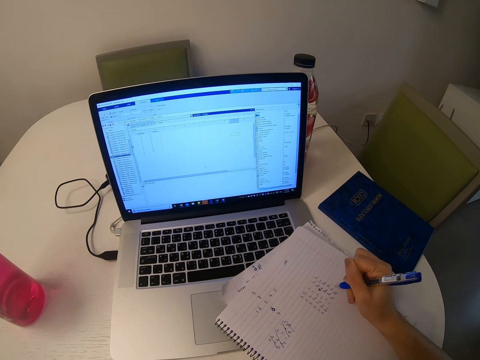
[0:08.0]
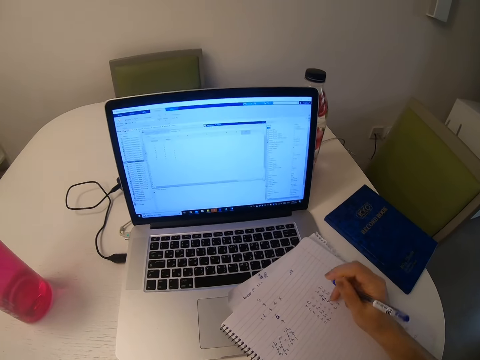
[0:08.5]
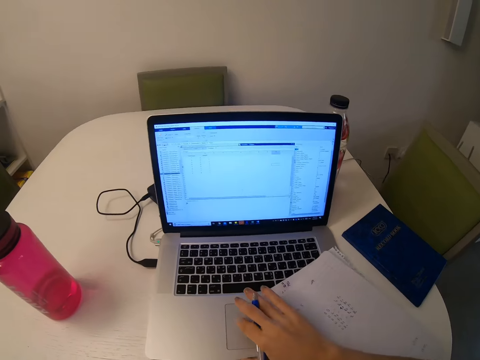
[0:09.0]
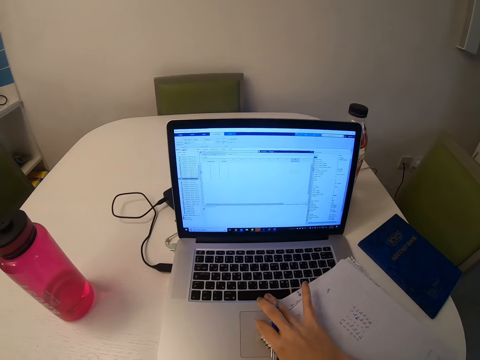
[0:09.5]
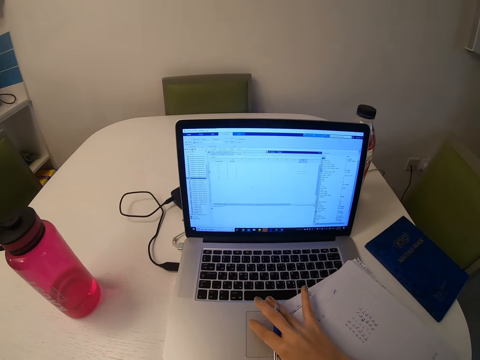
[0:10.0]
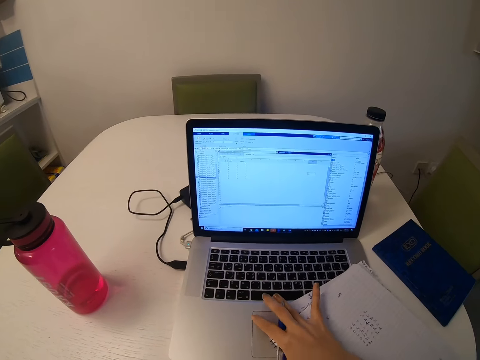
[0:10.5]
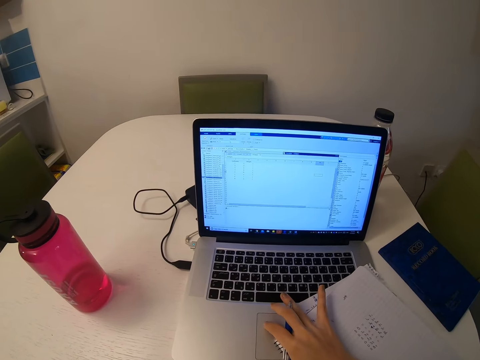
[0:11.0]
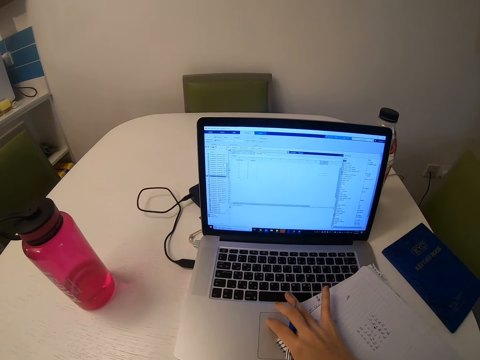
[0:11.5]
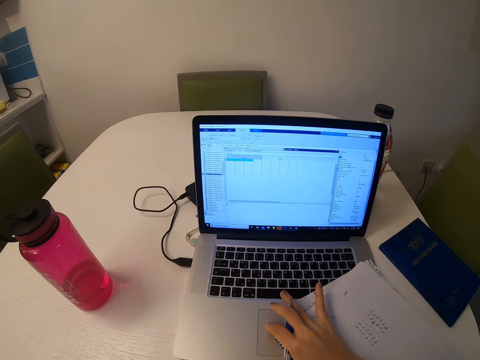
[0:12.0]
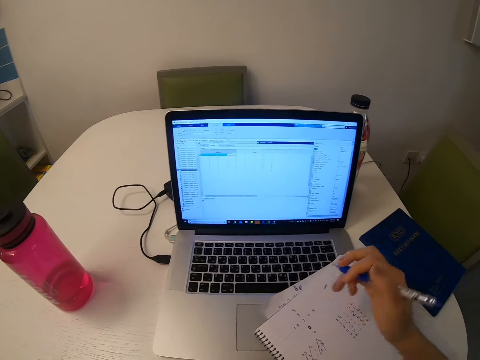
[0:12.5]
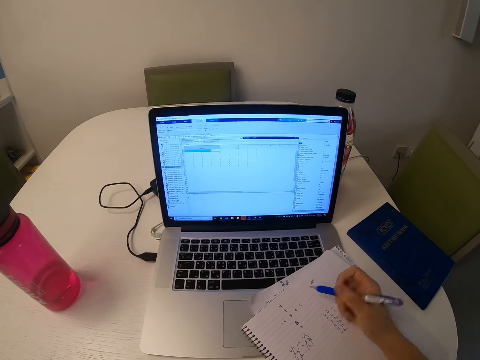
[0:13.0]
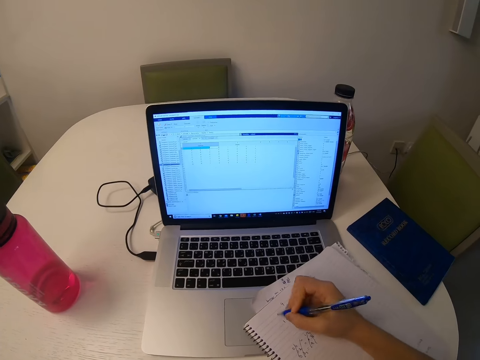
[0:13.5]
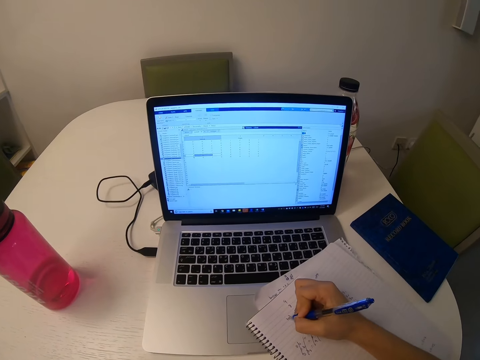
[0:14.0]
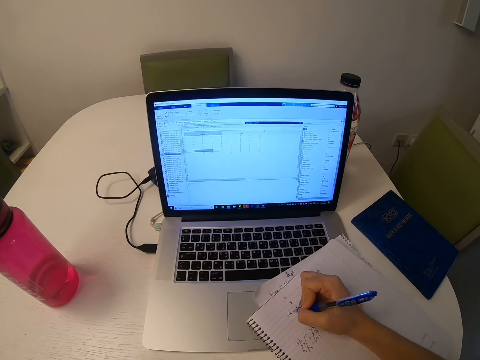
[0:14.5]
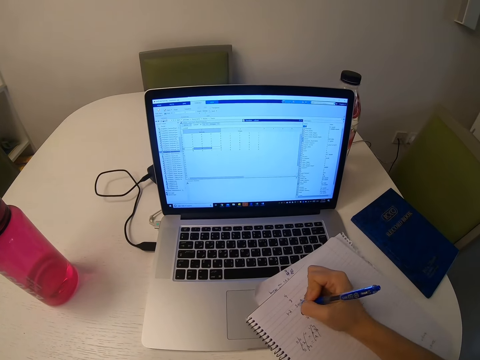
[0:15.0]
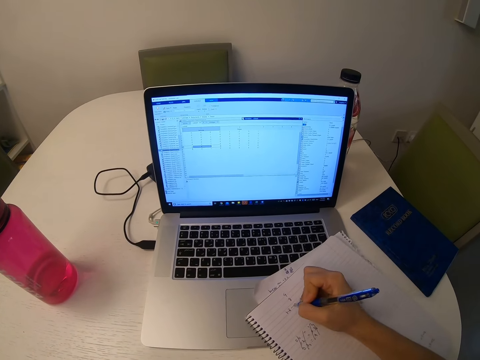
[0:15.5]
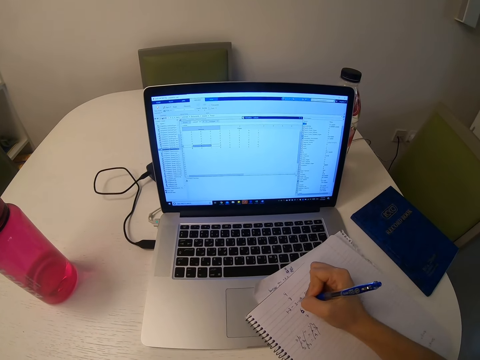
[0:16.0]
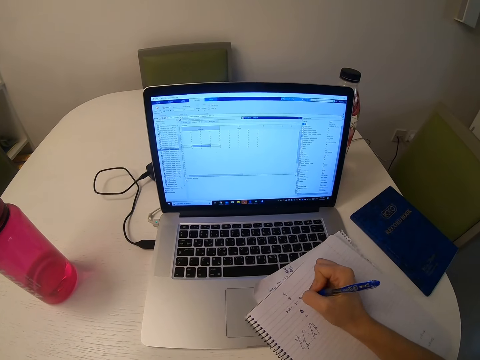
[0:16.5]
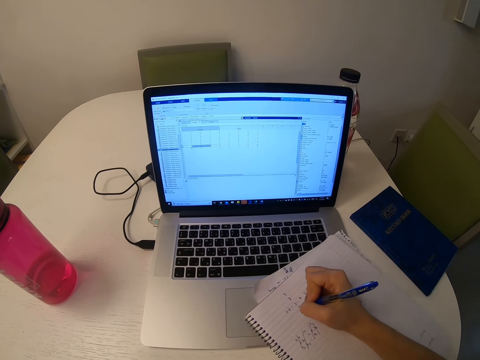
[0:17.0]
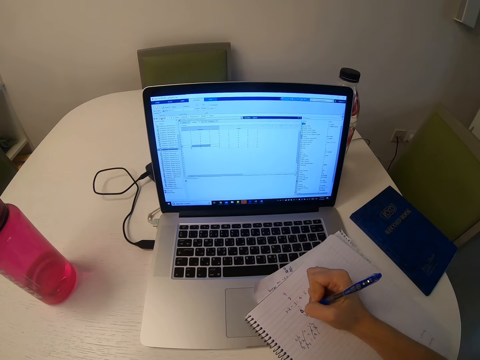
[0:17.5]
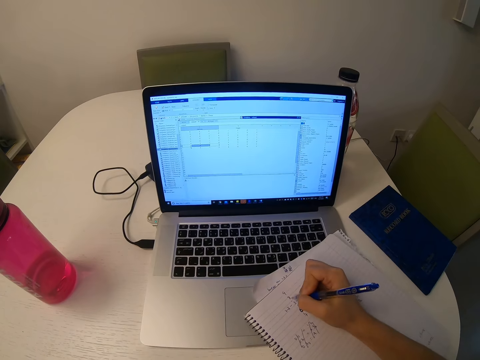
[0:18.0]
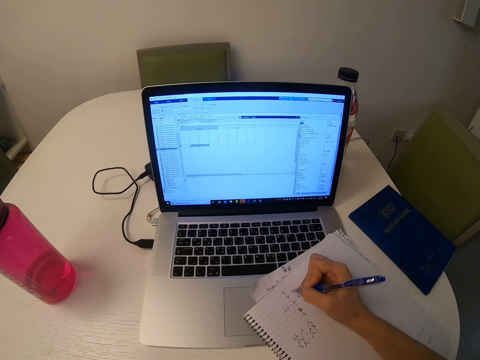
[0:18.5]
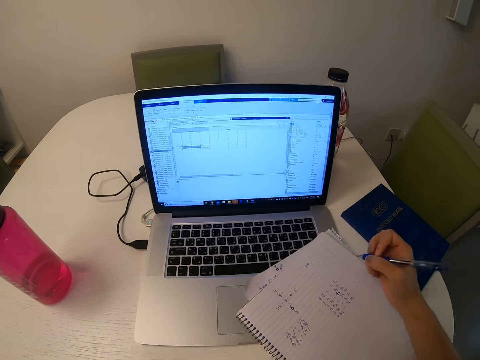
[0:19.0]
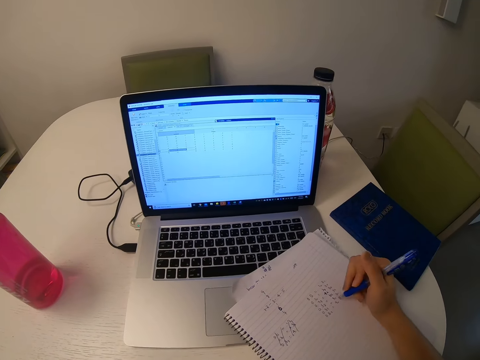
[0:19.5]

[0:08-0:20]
The camera wearer scrolls the laptop. They write the notes on a book.

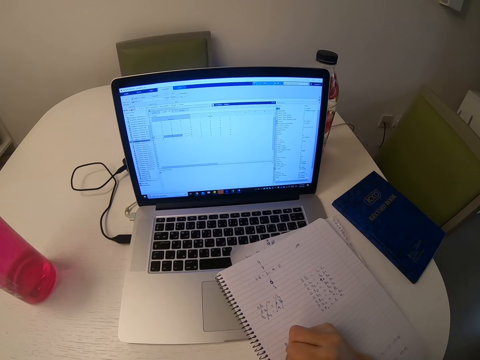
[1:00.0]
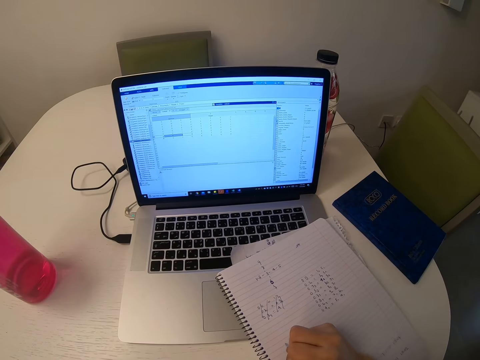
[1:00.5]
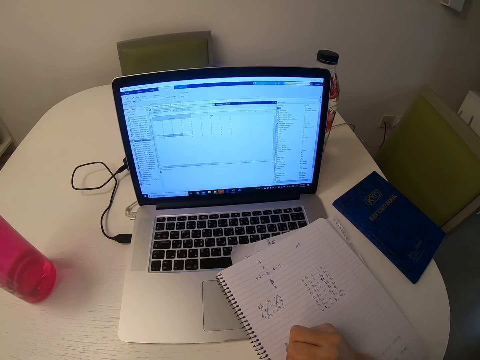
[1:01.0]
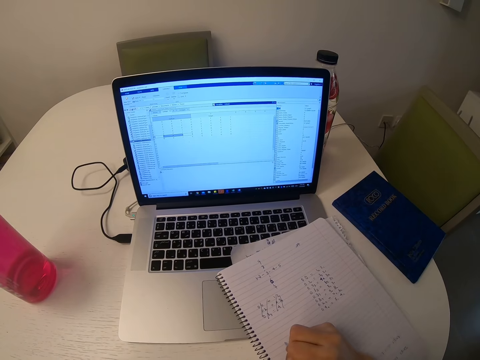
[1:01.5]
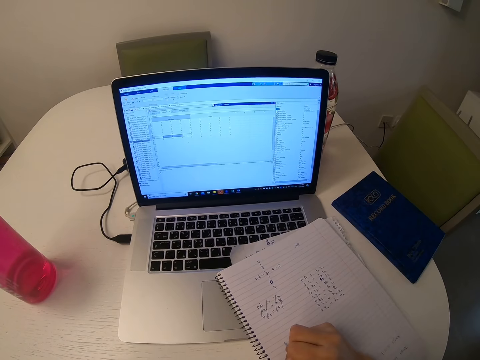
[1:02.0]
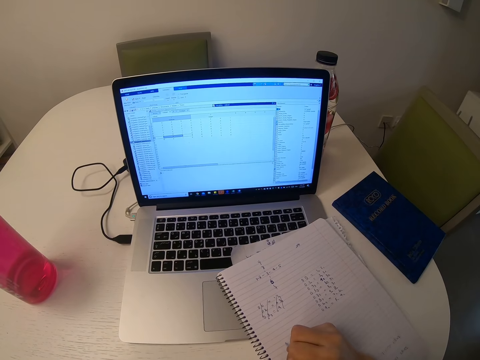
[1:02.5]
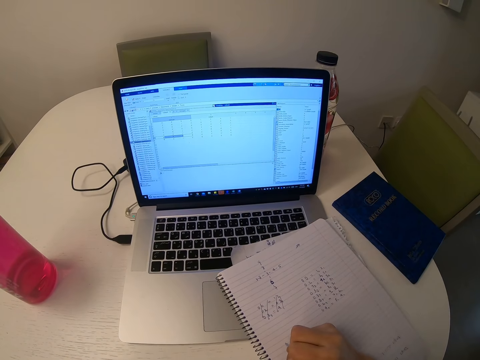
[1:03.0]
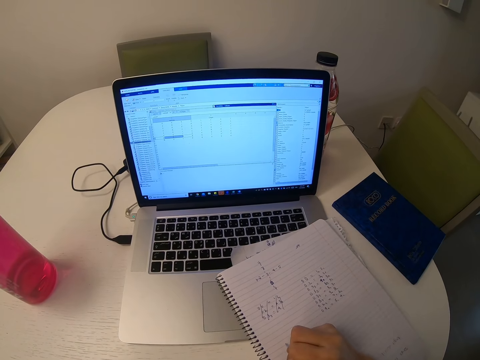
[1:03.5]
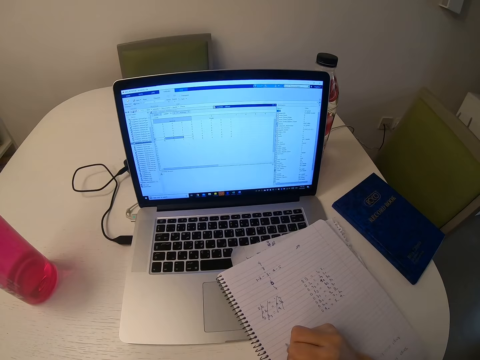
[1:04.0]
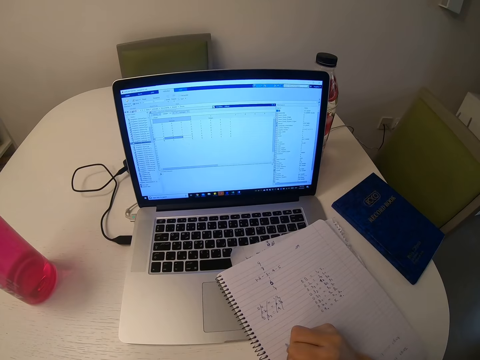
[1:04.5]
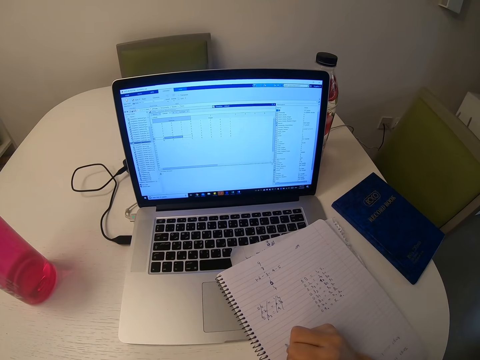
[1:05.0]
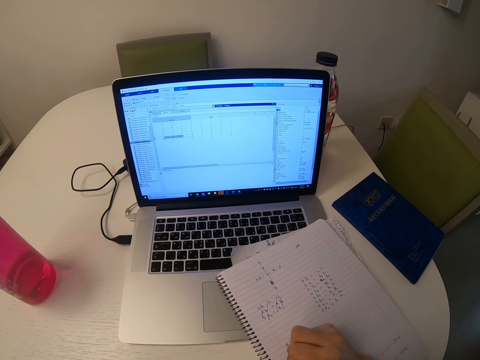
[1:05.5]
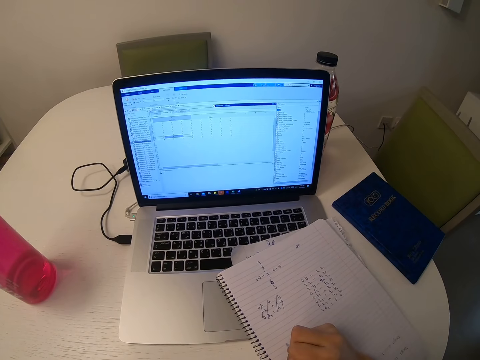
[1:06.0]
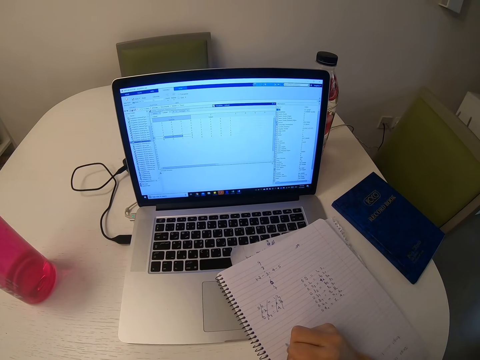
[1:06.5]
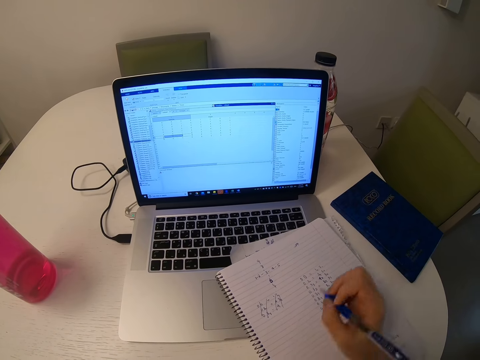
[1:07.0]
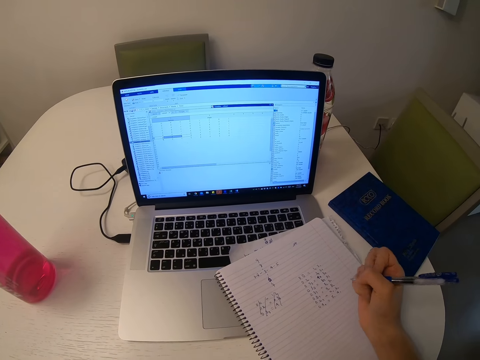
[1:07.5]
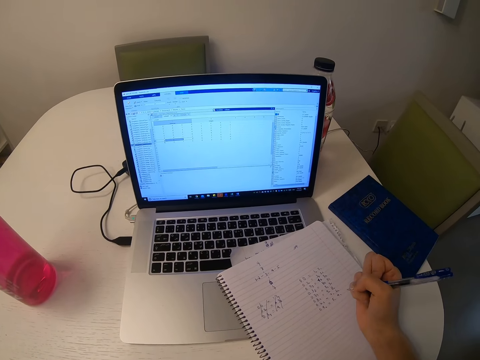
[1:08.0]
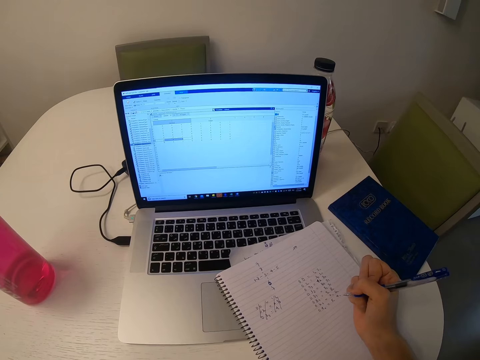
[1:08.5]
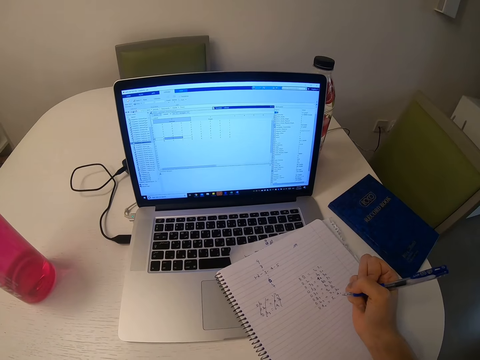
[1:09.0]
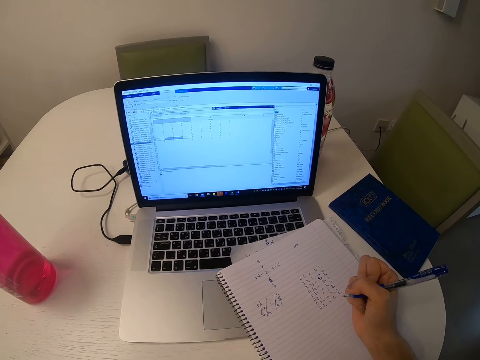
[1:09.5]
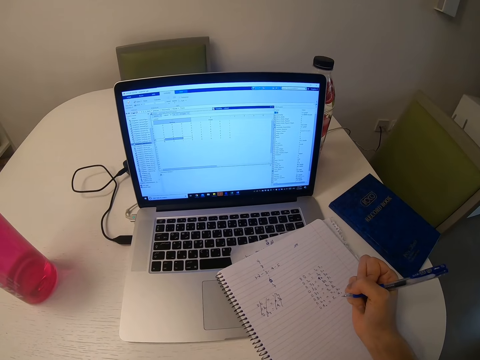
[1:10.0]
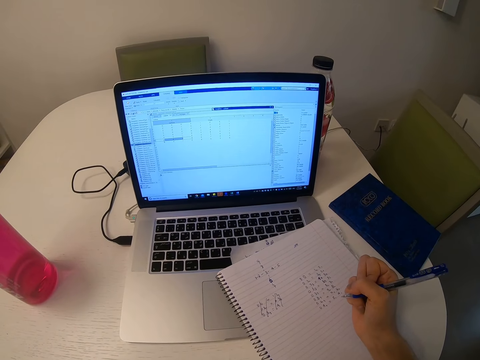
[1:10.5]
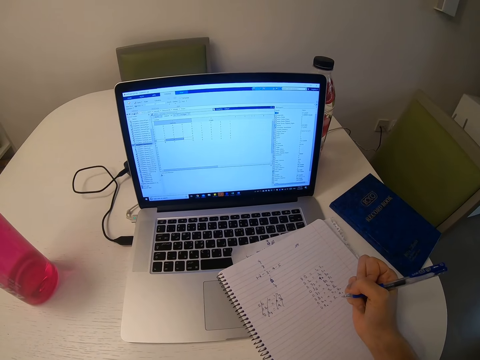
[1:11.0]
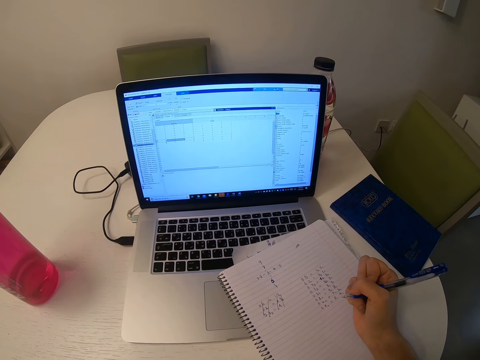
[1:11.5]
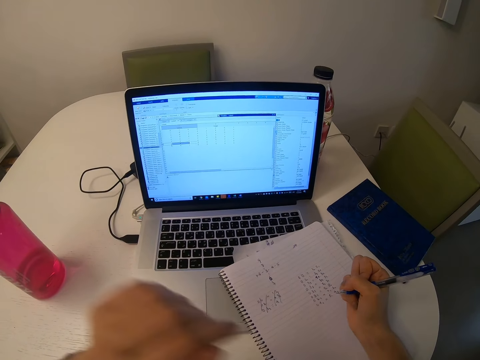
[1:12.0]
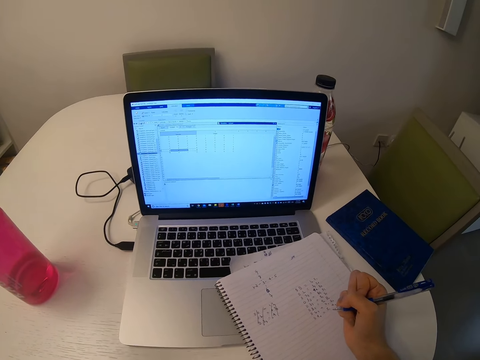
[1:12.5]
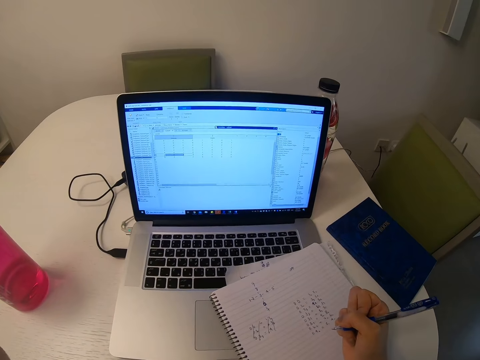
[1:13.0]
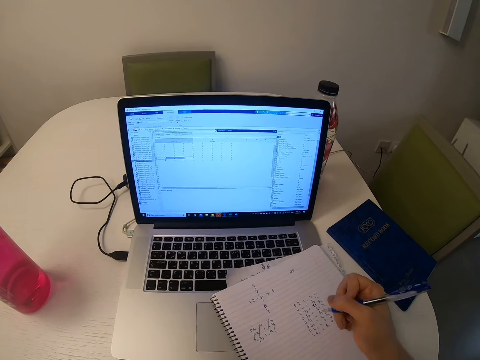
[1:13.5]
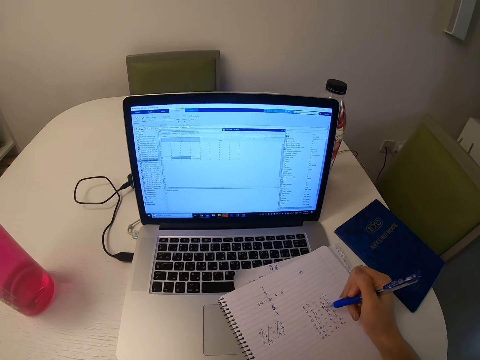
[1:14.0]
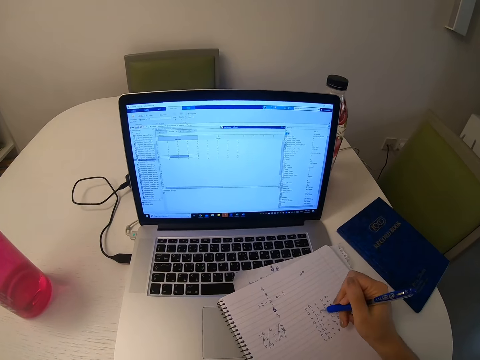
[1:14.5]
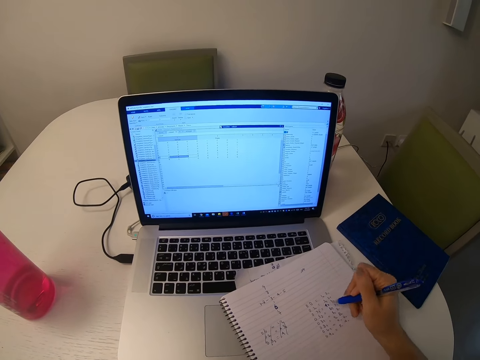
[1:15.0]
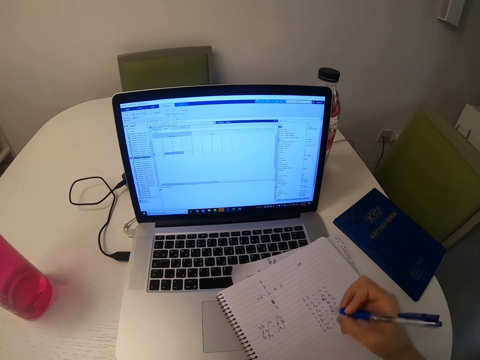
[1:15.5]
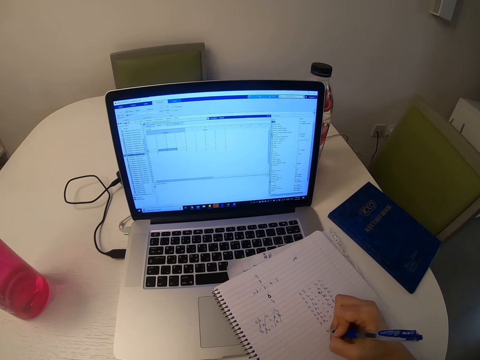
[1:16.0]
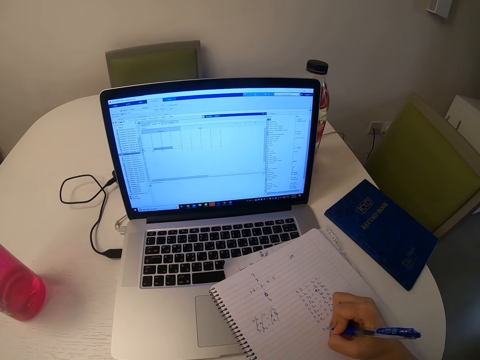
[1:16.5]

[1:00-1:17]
The camera wearer looks at the laptop. They write the notes on a book.
